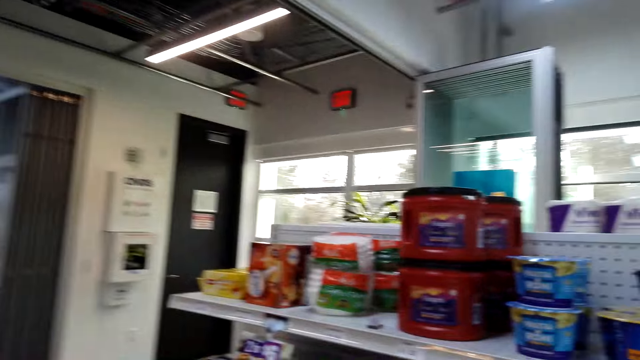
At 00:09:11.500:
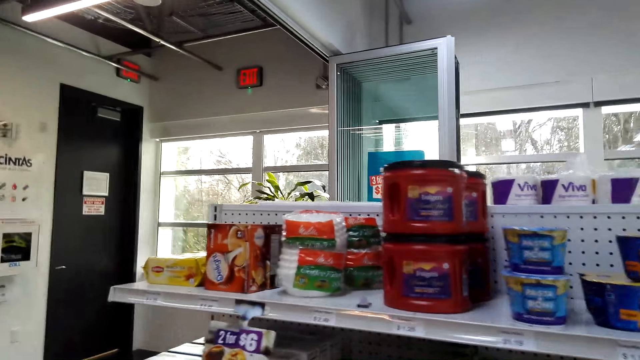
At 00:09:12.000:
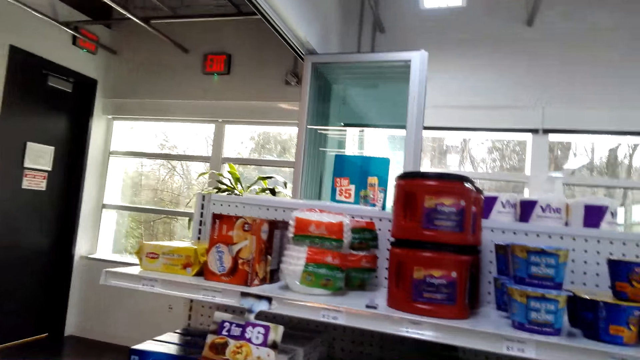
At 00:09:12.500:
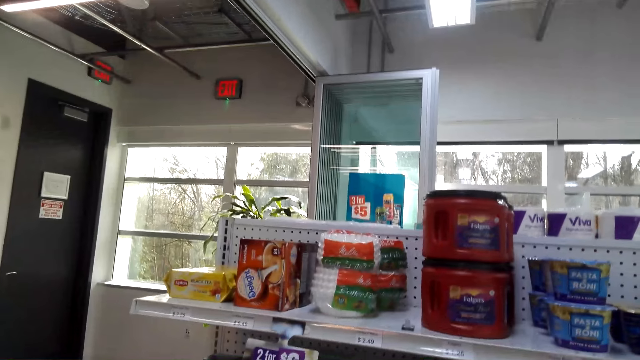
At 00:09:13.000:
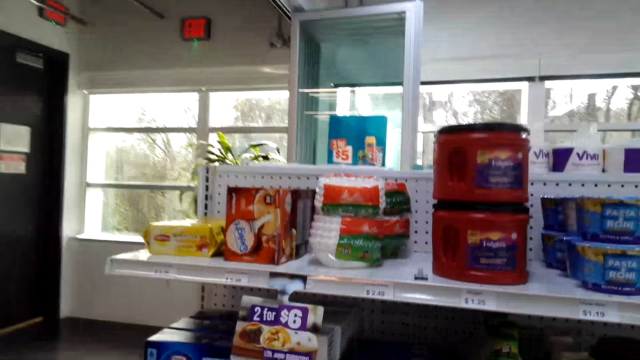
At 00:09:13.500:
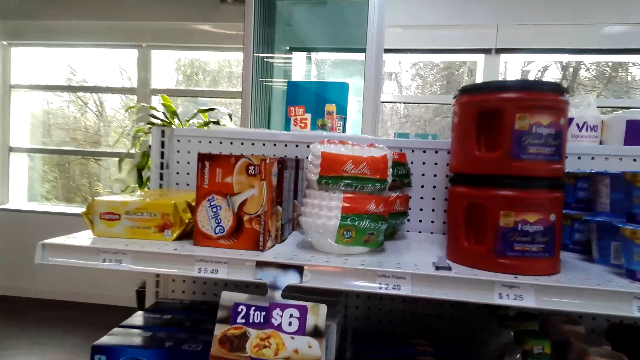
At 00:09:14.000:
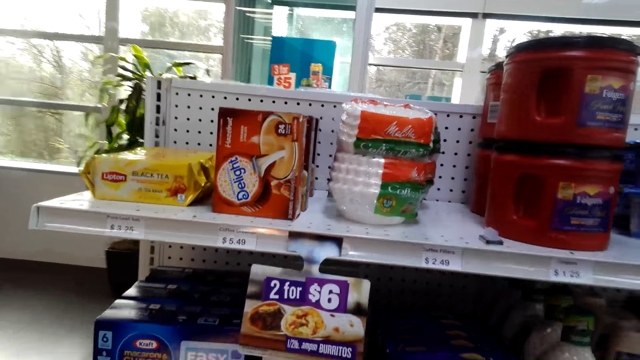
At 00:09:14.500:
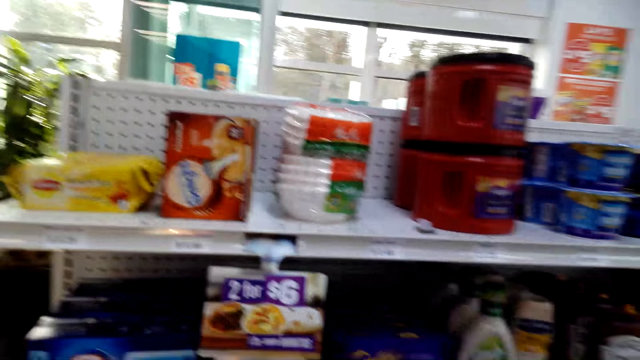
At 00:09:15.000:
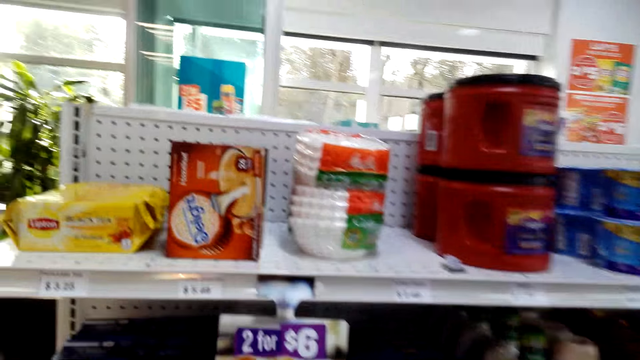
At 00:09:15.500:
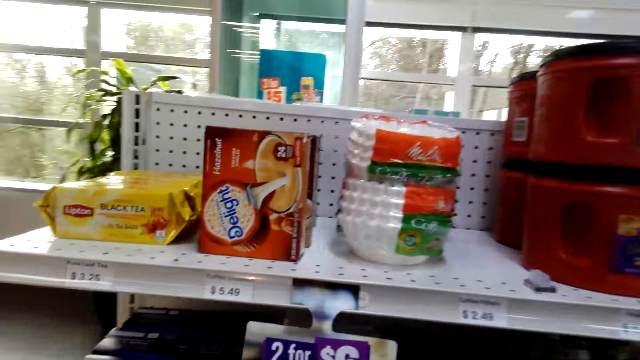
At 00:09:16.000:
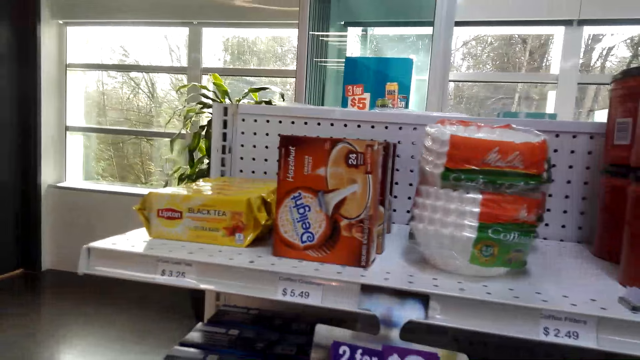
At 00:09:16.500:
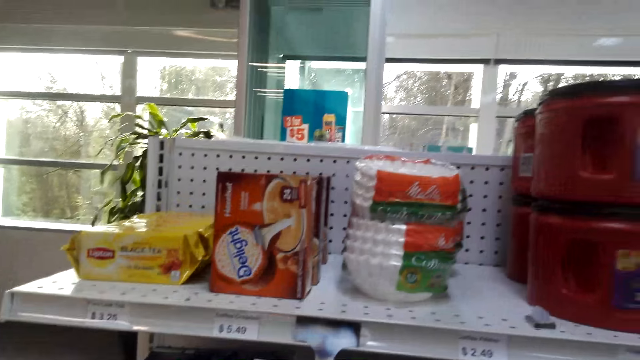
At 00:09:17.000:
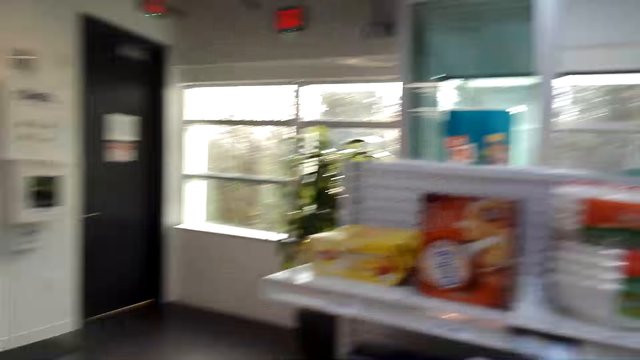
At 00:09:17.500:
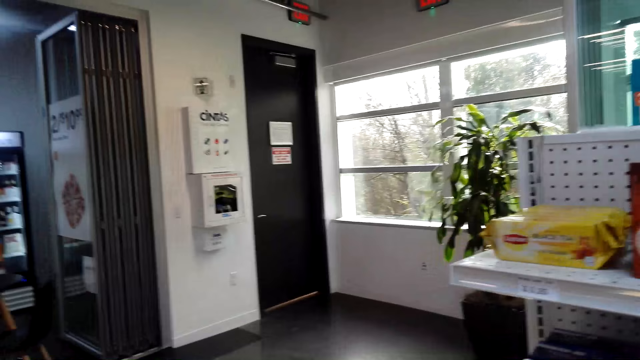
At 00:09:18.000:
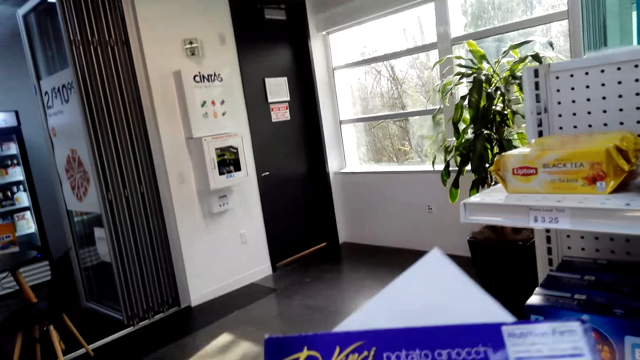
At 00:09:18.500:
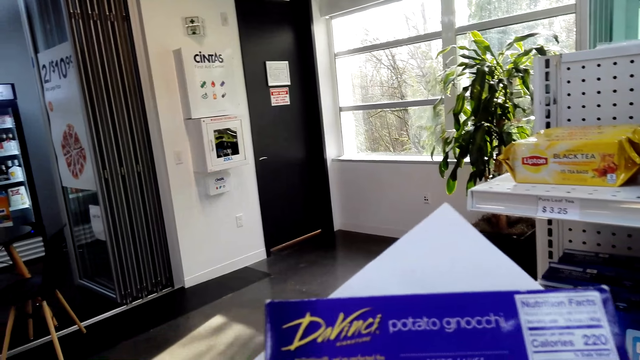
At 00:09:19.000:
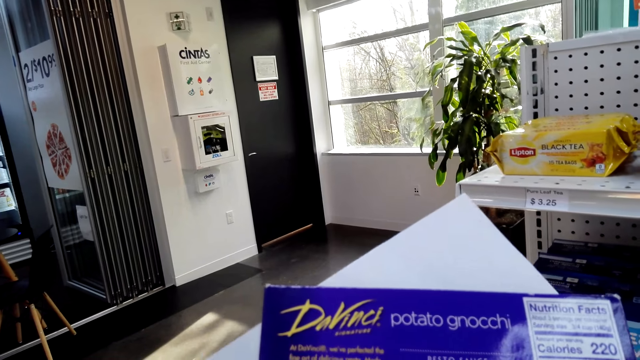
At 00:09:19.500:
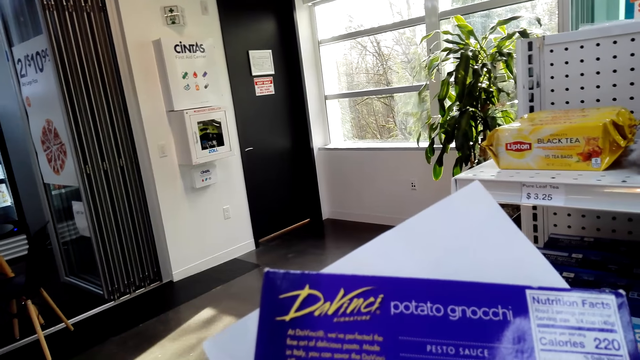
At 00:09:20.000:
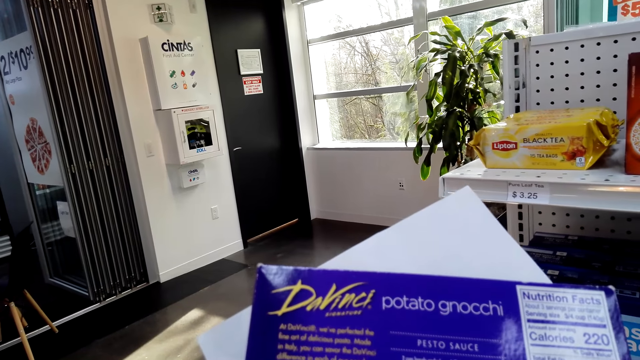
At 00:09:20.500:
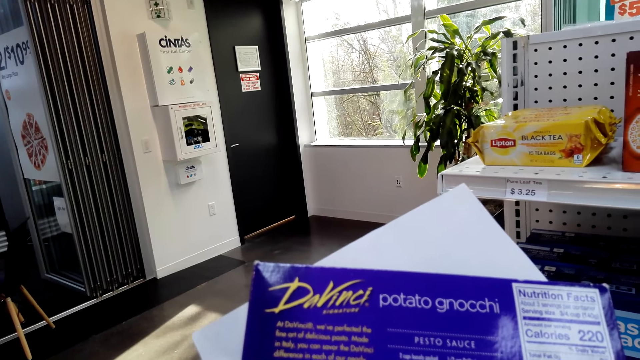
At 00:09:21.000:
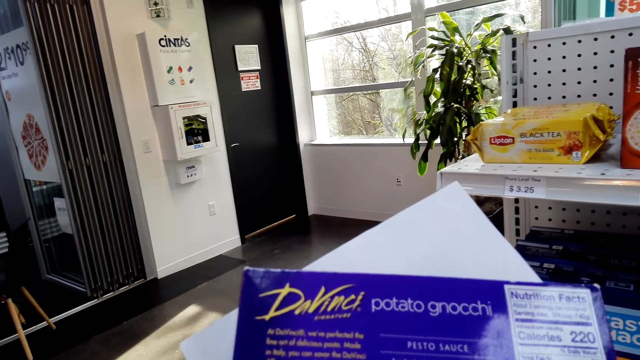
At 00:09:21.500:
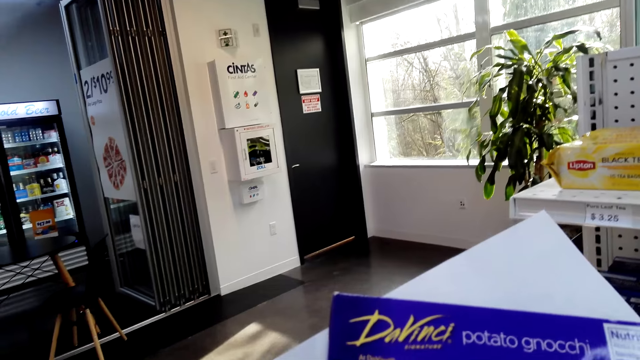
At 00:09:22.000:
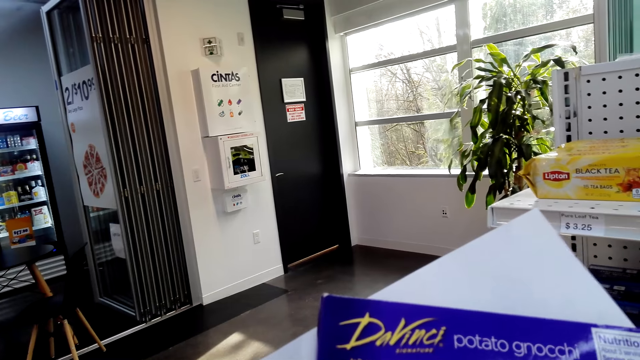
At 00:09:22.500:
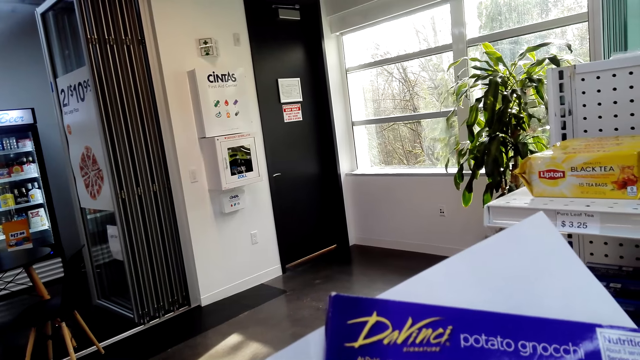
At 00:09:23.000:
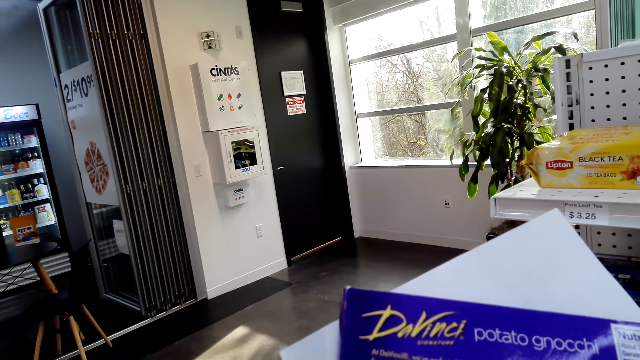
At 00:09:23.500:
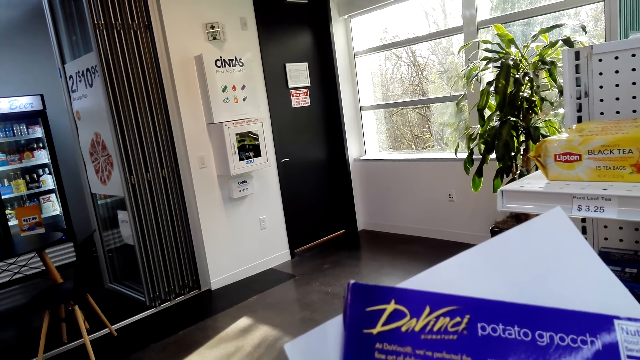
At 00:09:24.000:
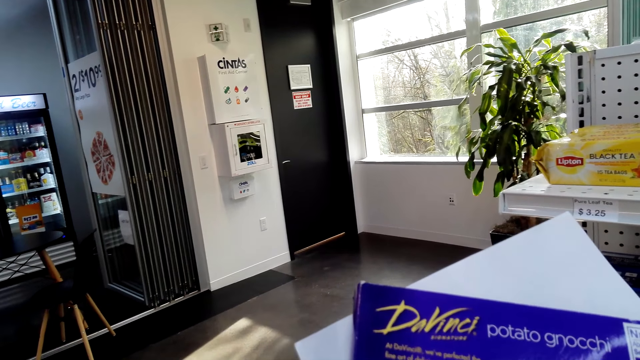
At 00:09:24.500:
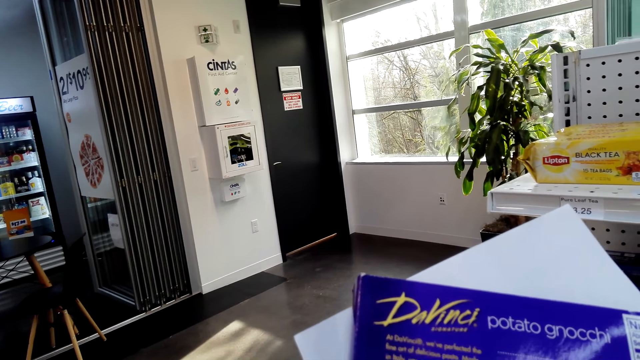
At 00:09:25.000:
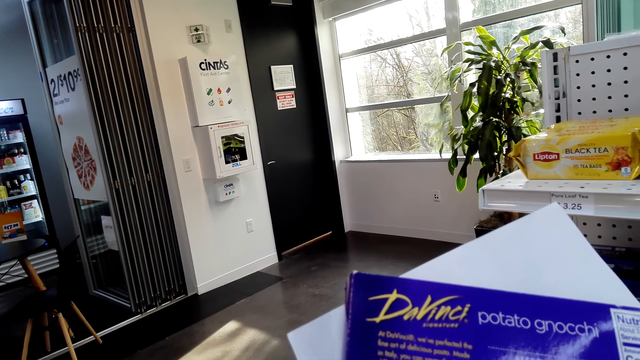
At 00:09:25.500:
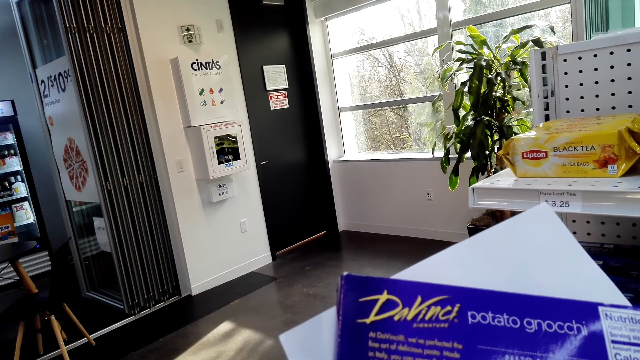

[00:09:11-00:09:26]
The camera wearer looks around the shelves. They lift the potato gnocchi or pack. They stare at the pack.

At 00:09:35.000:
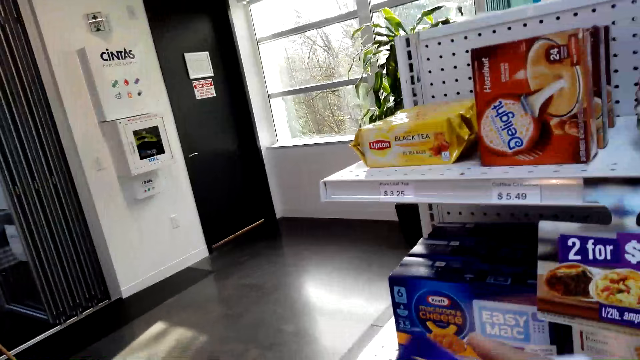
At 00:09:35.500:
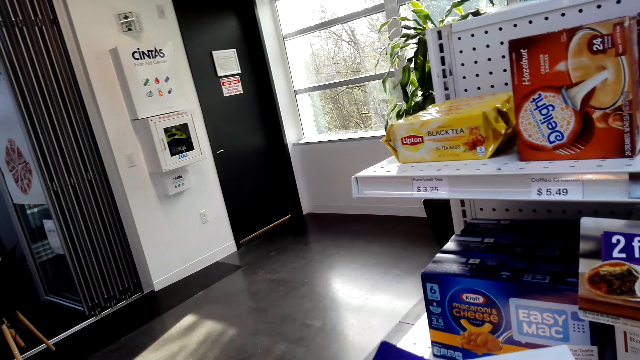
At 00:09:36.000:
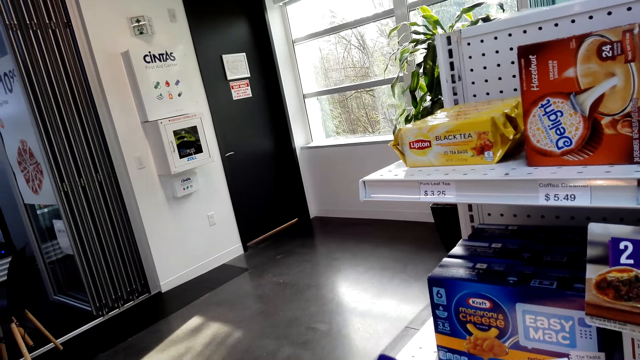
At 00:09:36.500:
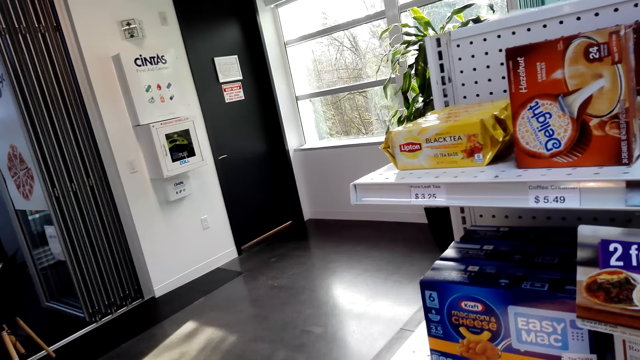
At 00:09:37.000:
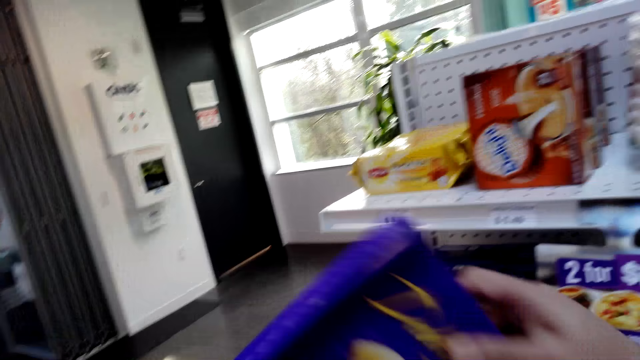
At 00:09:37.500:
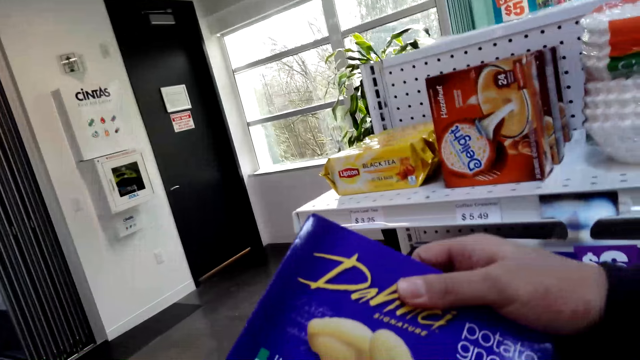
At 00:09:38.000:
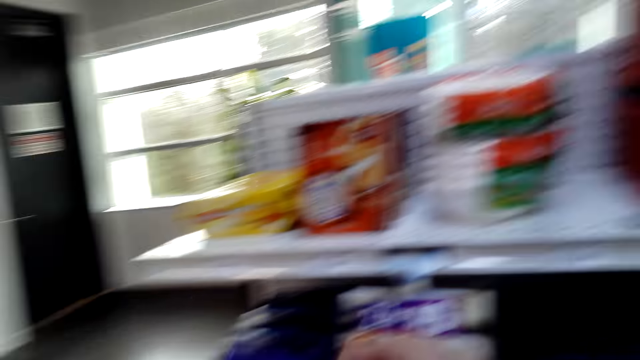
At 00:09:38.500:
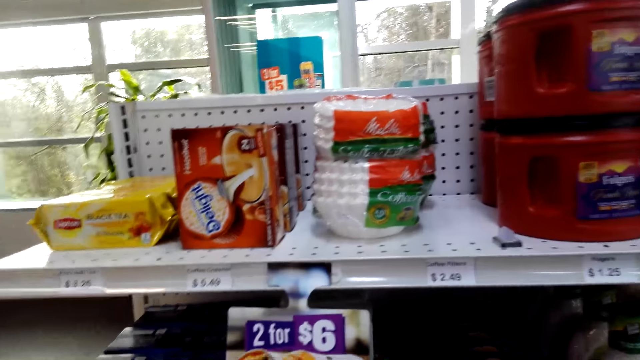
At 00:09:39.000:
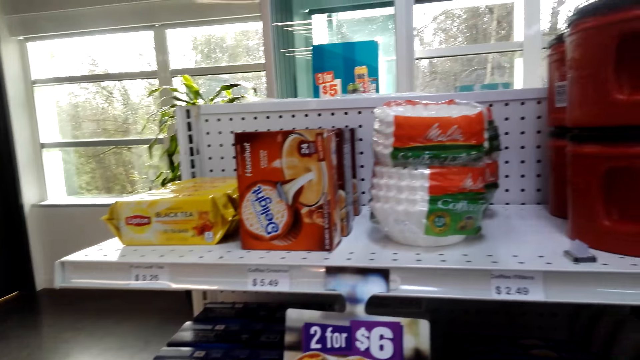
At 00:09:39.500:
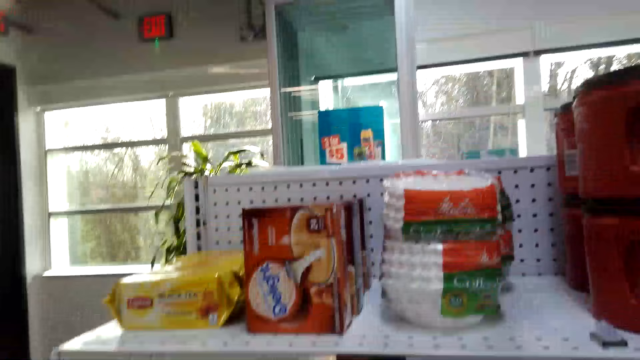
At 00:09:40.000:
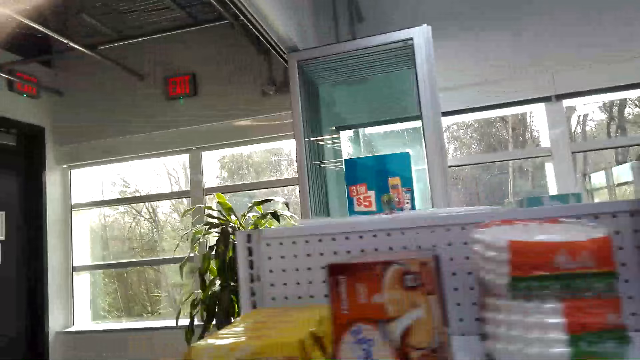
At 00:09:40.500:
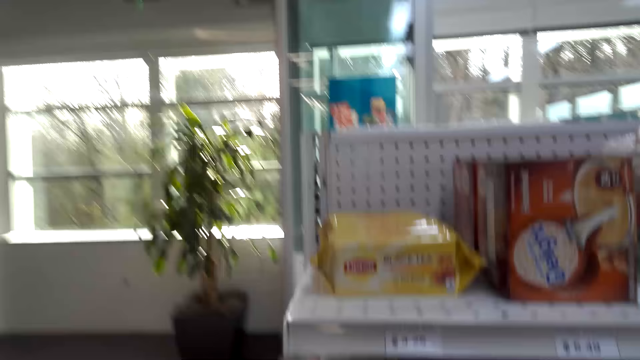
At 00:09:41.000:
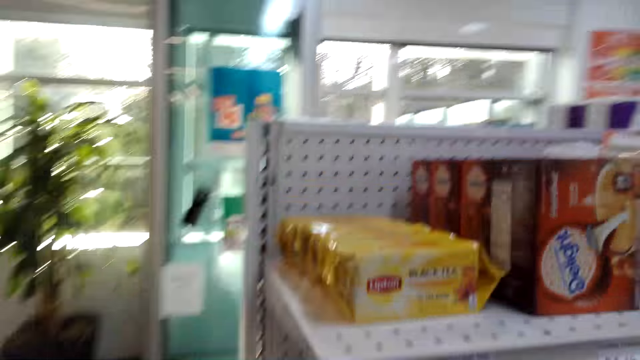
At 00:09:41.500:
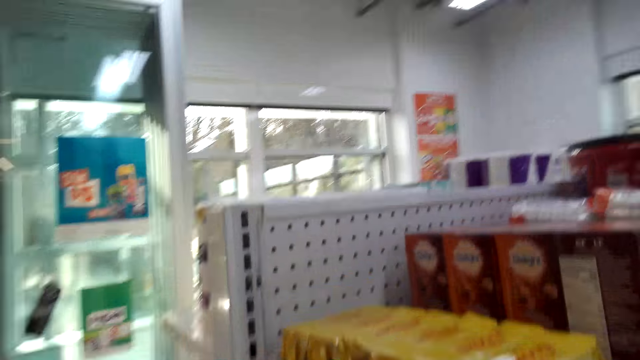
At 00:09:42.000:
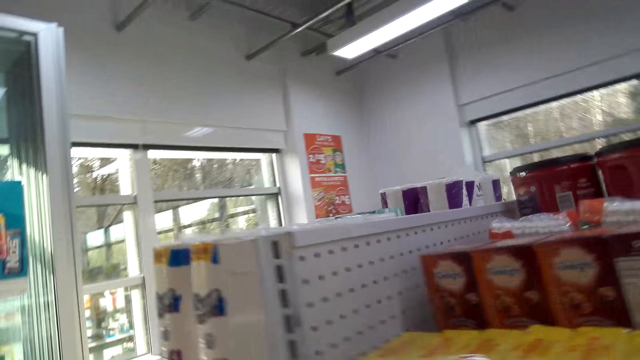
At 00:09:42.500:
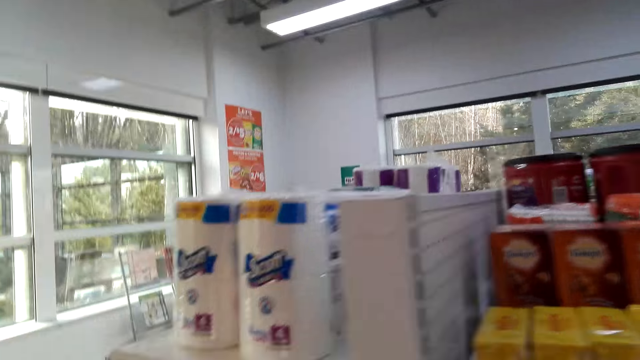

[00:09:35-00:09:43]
The camera wearer holds the potato gnocchi. They move around the supermarket.
